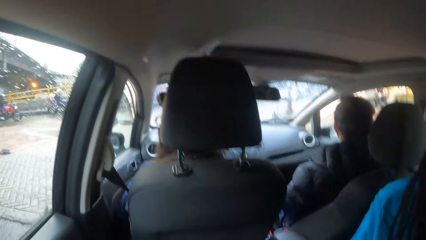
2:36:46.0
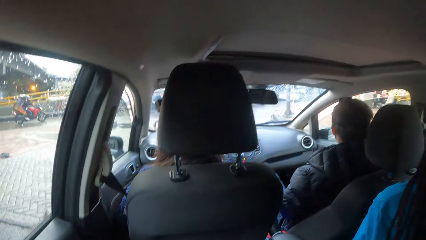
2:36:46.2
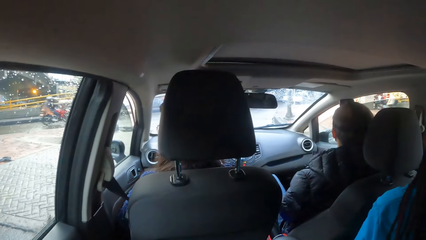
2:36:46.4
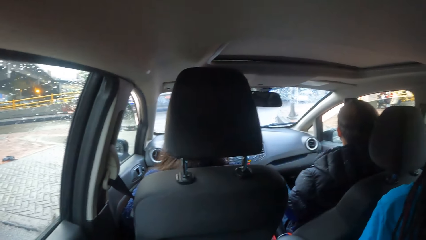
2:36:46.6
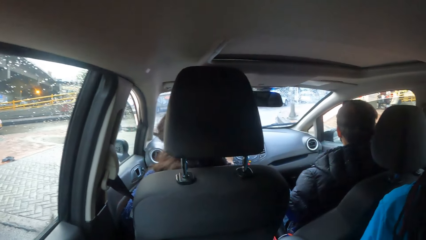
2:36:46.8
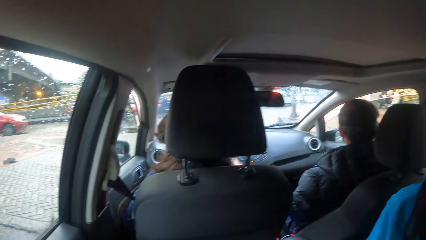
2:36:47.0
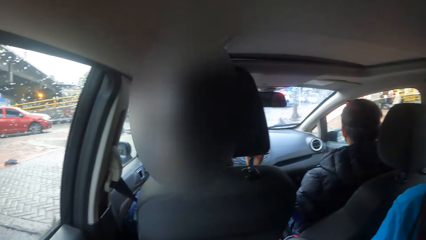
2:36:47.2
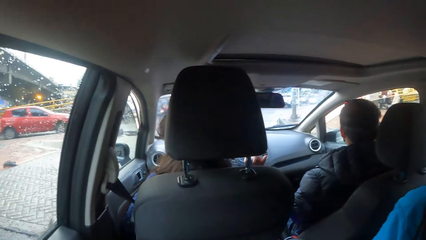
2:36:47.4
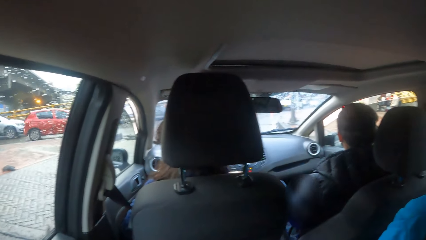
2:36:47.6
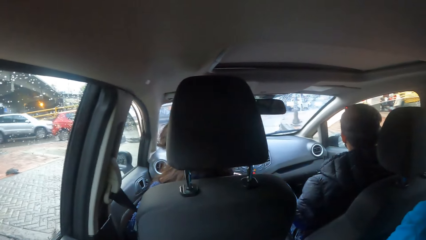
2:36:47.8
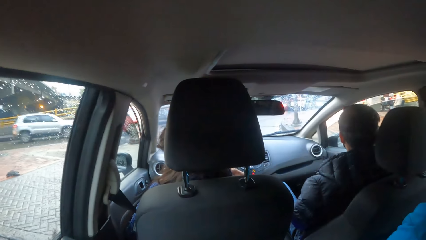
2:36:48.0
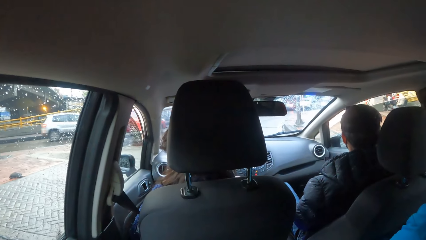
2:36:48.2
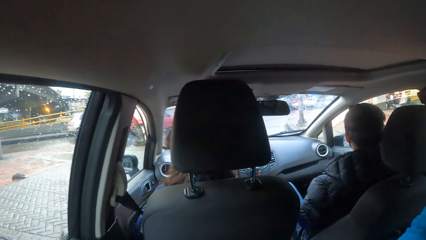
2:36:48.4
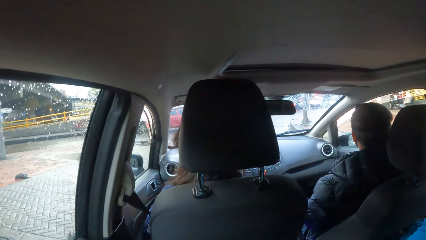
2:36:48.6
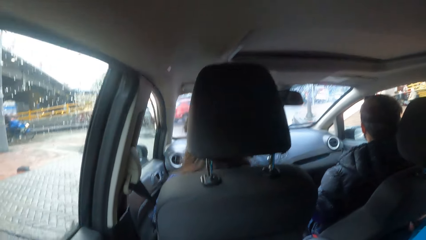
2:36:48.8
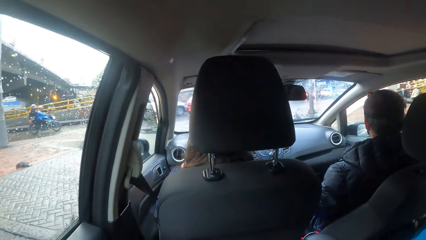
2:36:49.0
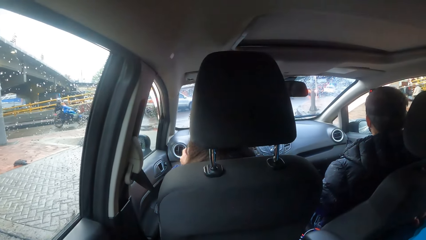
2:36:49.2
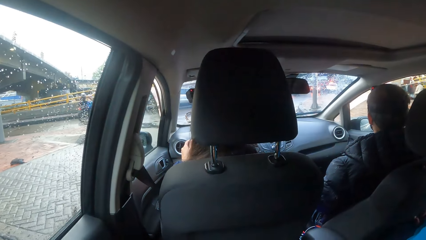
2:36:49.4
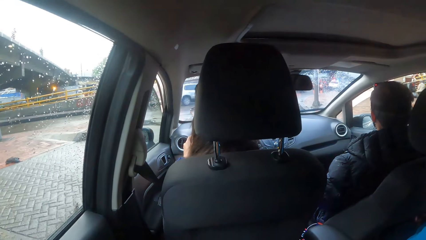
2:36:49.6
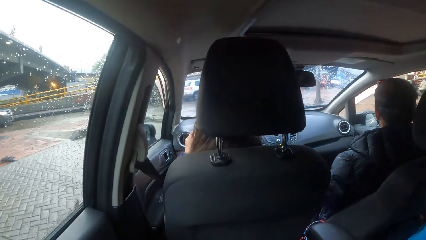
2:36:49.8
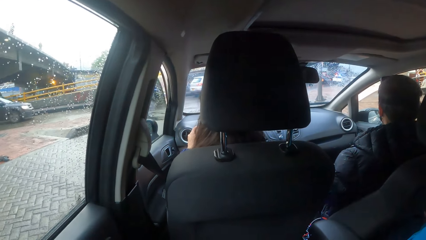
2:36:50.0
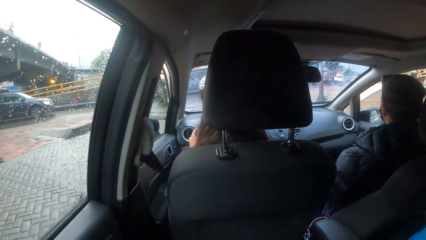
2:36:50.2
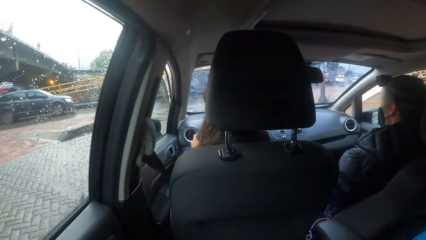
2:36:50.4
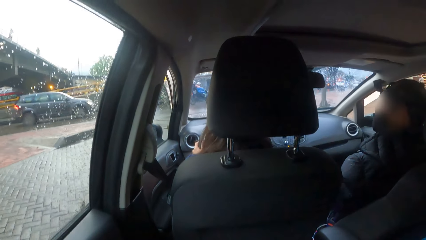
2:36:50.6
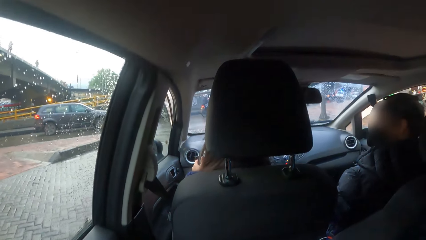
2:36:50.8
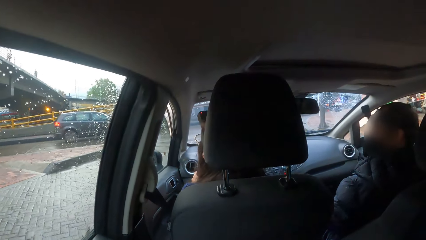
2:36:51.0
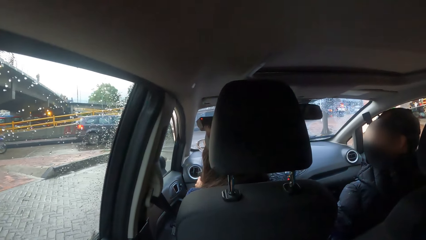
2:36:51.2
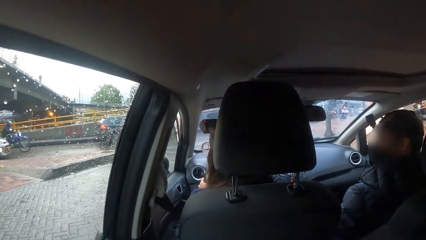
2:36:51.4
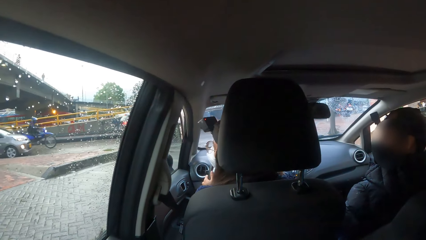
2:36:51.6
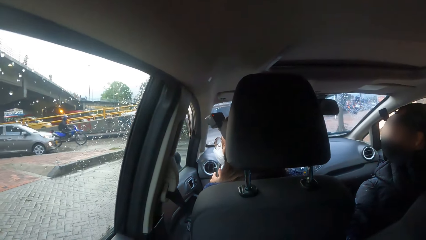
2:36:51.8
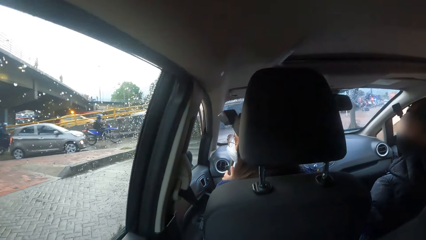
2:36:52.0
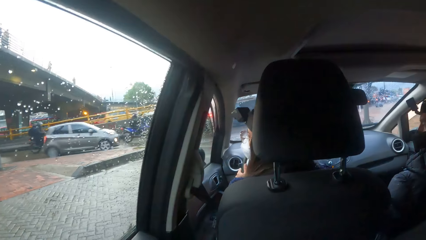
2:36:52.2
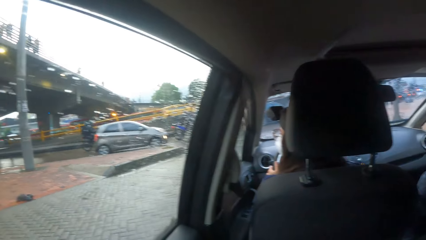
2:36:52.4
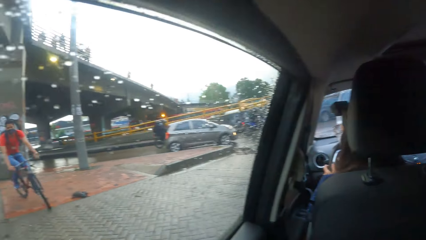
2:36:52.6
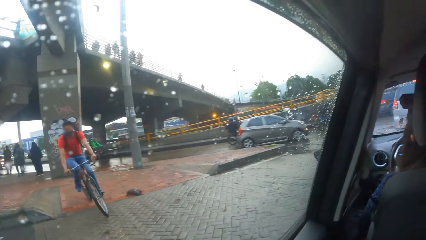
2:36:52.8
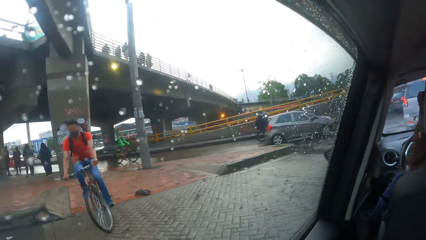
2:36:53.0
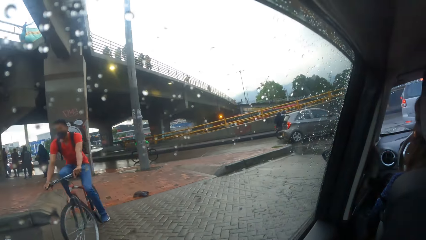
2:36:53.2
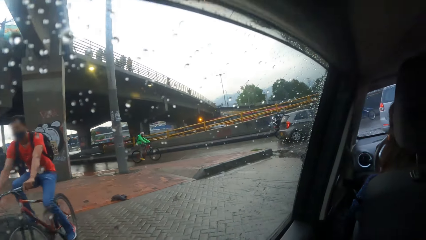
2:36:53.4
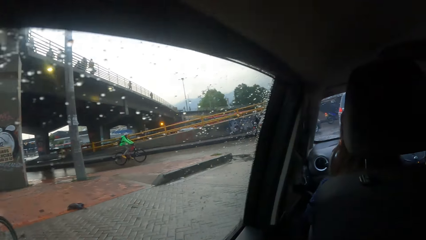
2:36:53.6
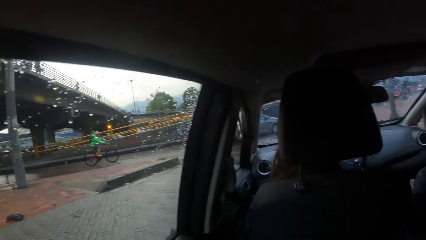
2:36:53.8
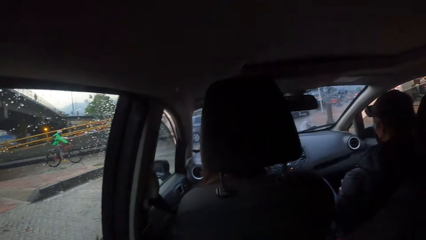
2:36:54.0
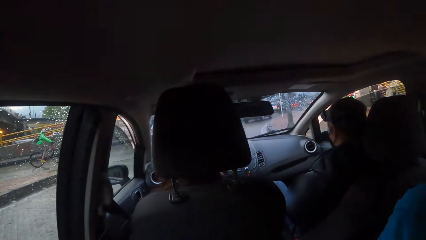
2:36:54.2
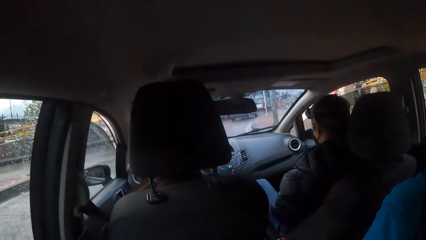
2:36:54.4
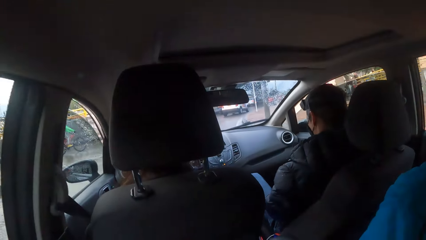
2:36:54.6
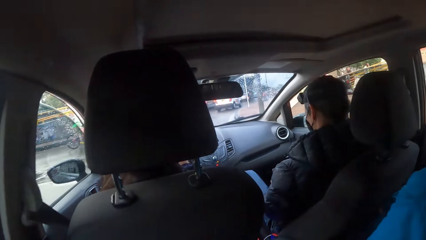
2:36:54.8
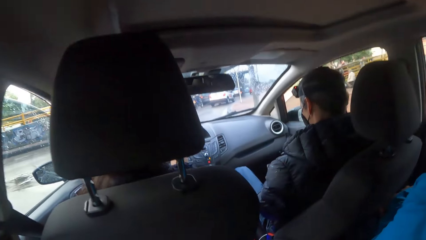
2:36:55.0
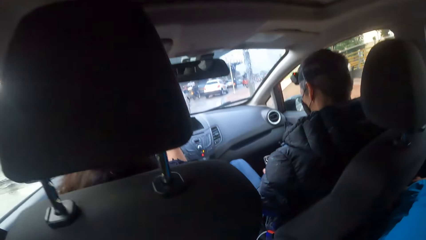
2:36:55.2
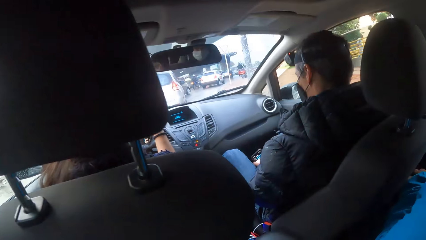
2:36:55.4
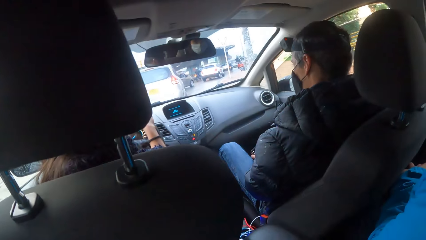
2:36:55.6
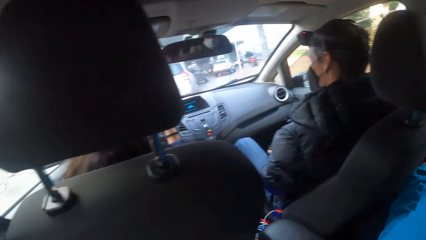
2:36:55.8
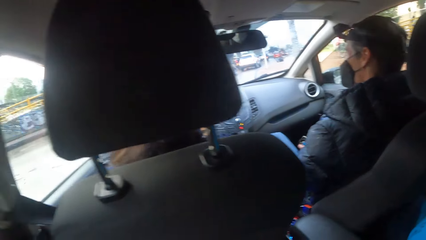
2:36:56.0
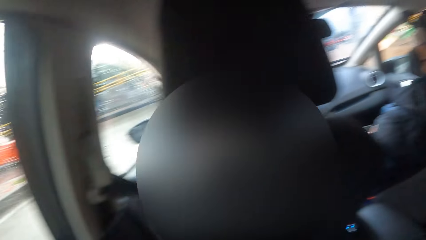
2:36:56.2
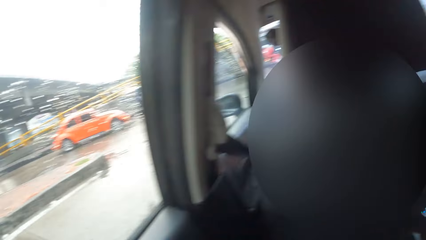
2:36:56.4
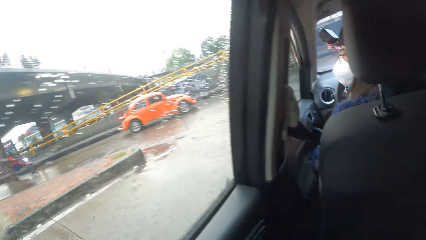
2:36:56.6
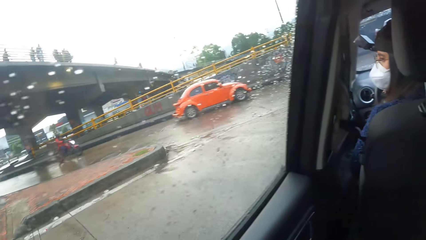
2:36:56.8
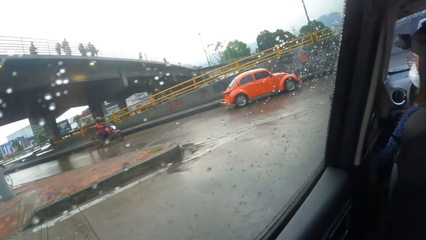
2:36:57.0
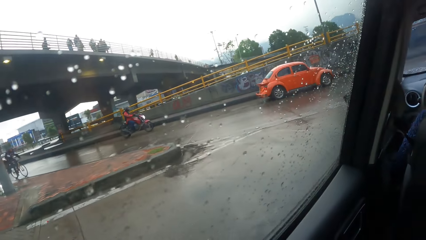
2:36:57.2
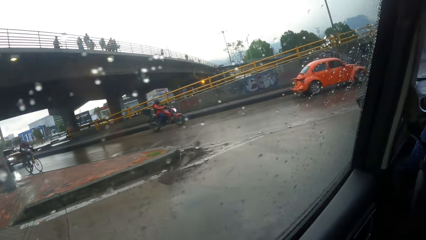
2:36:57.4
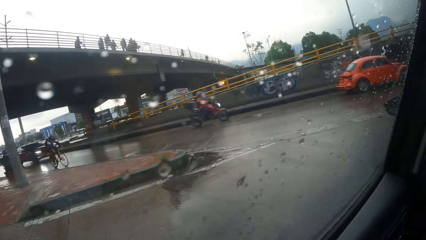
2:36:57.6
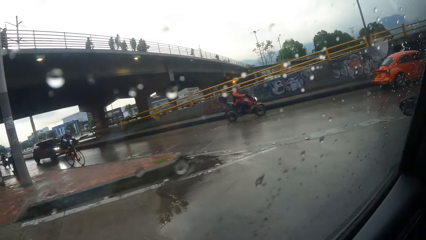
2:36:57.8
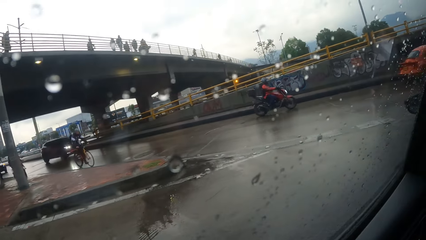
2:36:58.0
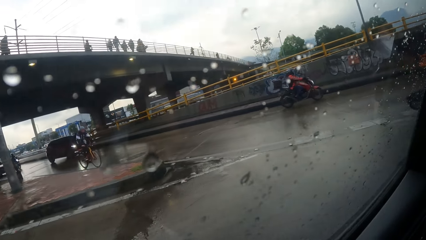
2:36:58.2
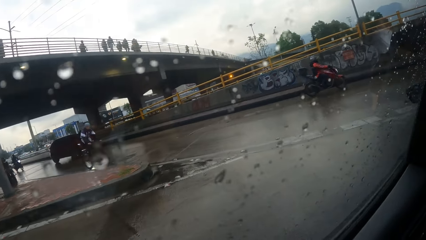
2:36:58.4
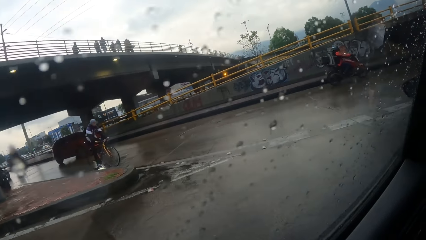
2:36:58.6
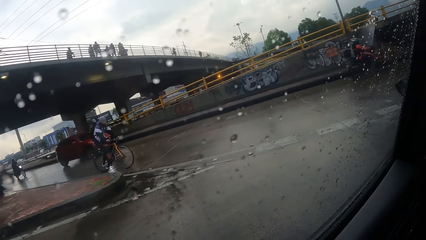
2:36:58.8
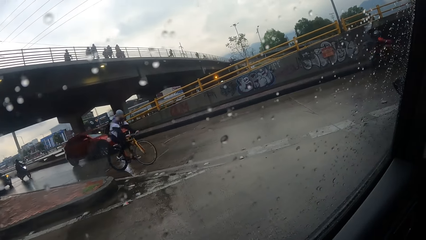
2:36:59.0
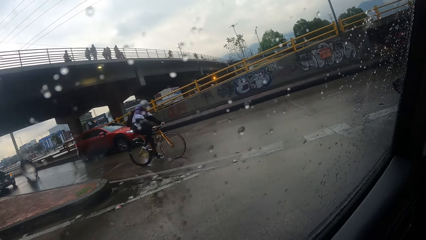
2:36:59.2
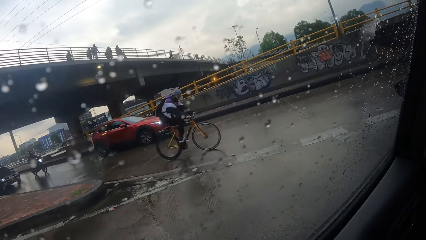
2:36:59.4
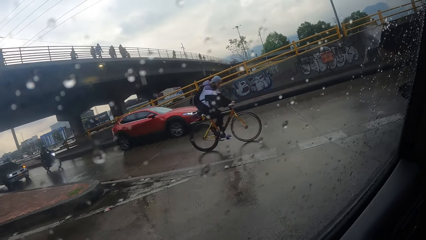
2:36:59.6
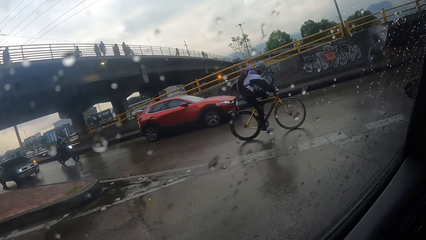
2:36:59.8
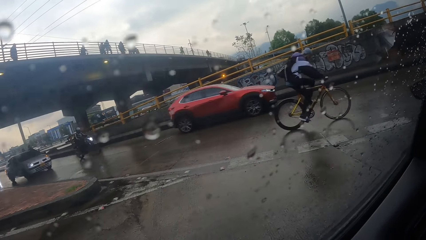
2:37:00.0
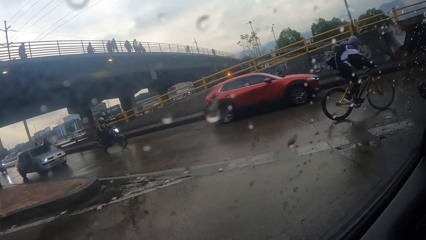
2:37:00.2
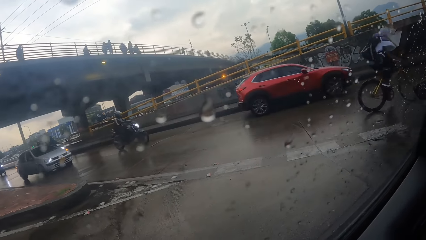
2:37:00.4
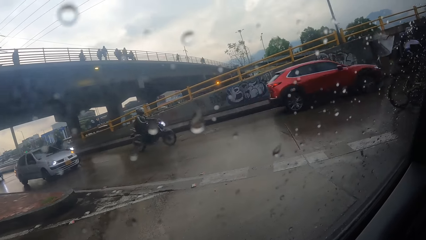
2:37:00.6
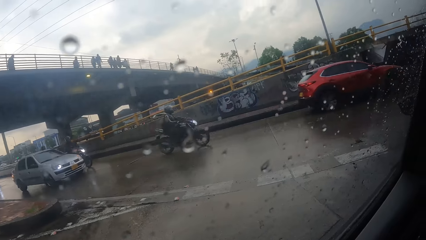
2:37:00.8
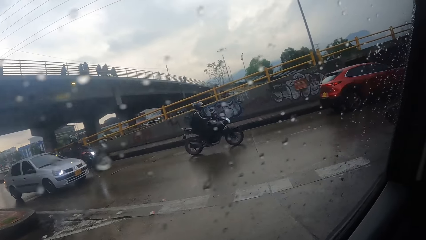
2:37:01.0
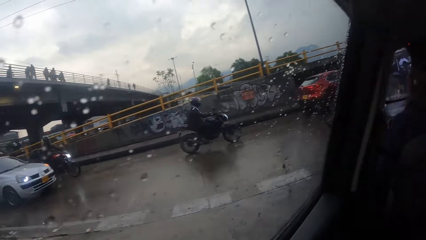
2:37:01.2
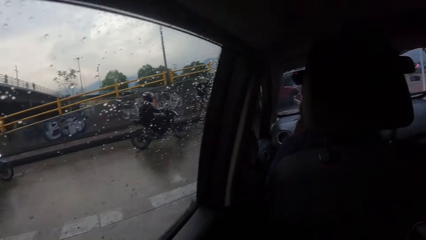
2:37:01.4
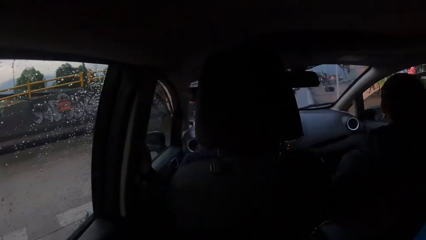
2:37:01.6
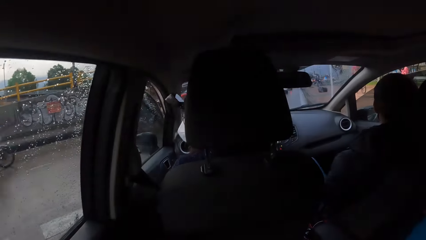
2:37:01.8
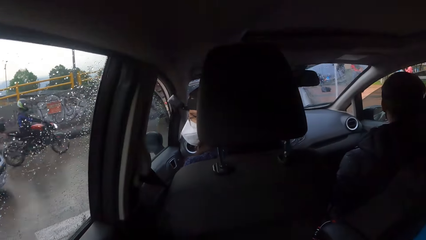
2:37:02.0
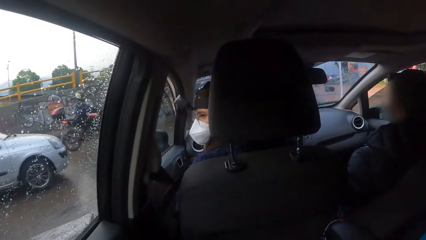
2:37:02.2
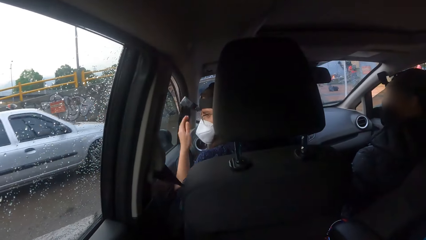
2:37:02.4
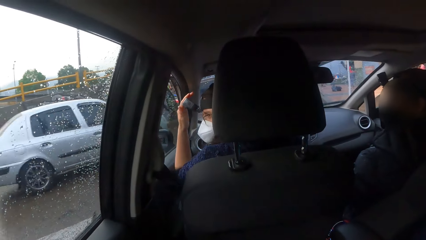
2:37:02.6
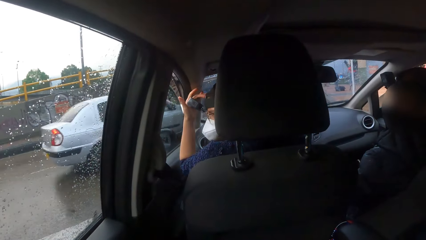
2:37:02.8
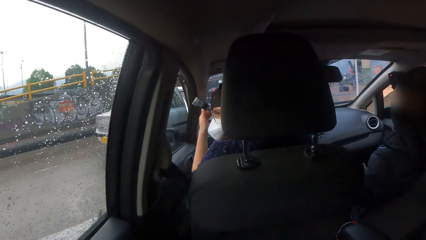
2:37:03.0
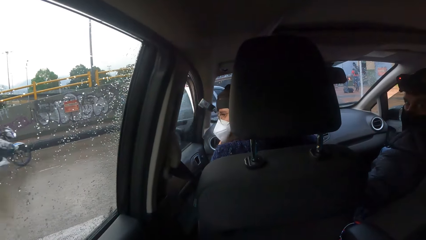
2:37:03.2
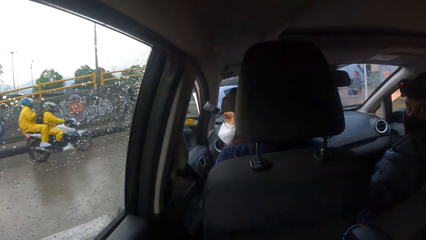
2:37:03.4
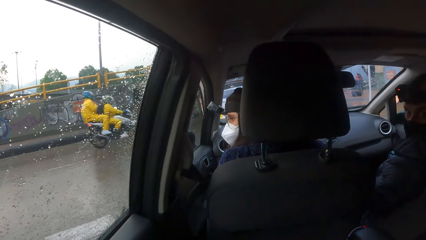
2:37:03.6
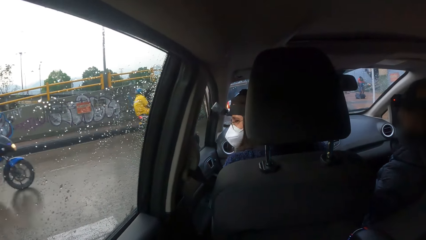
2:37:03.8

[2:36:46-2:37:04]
A woman interacts with a man. Another man rides a bicycle past the car the camera wearer is in. Several cars and bicycles drive past the car the camera wearer is in. A biker rides past the car the camera wearer is in. An orange car drives past the car the camera wearer is in. Another biker rides past the car the camera wearer is in. Another biker rides past the car the camera wearer is in. A white car drives past the car the camera wearer is in. Another biker with a passenger rides past the car the camera wearer is in.
